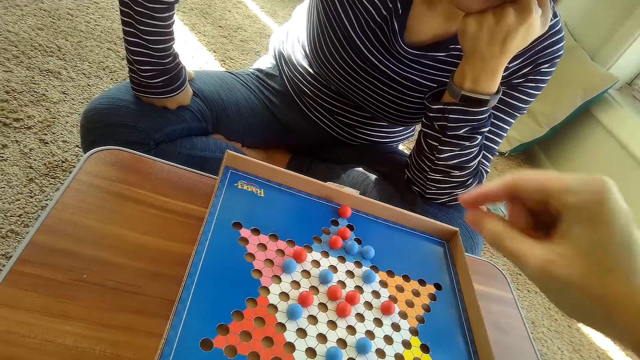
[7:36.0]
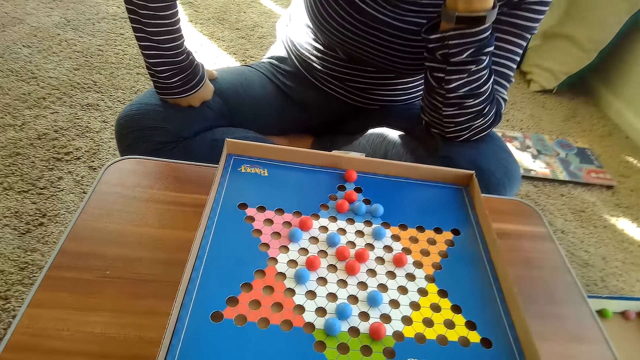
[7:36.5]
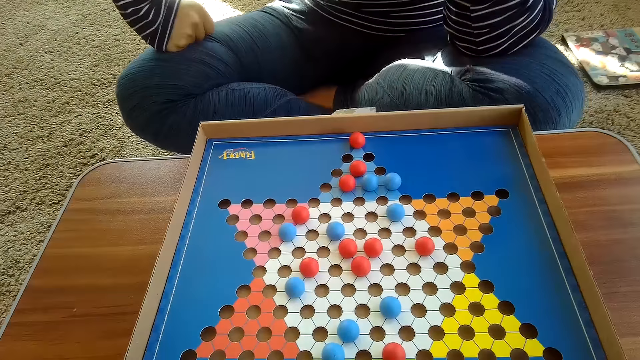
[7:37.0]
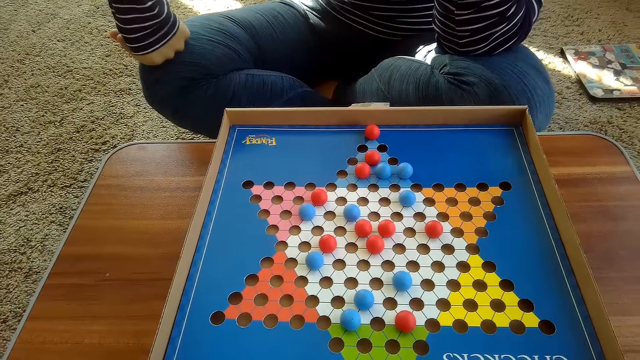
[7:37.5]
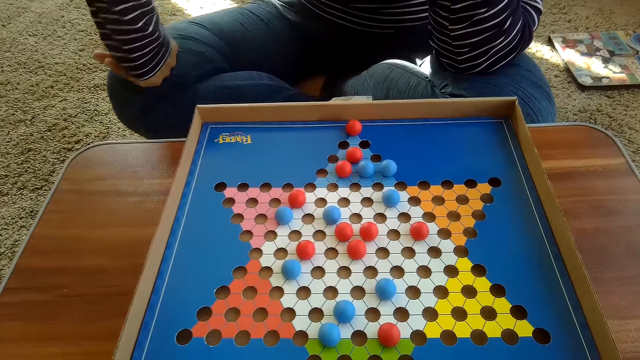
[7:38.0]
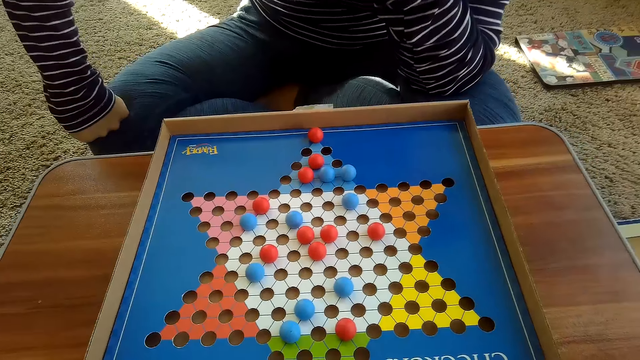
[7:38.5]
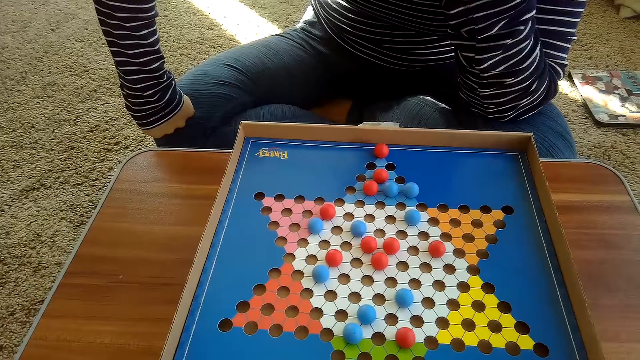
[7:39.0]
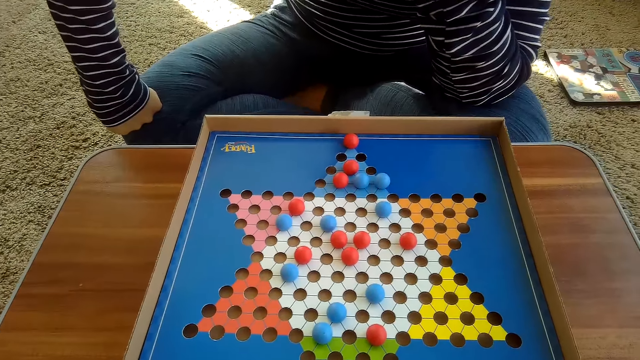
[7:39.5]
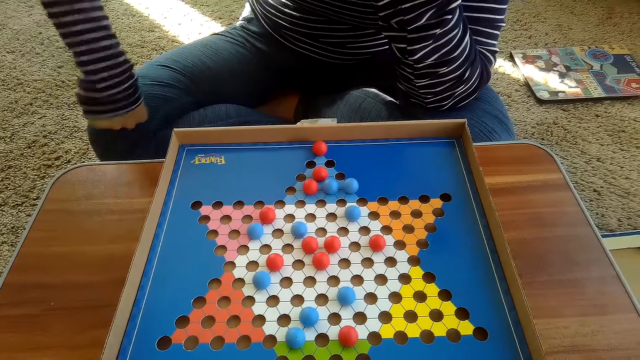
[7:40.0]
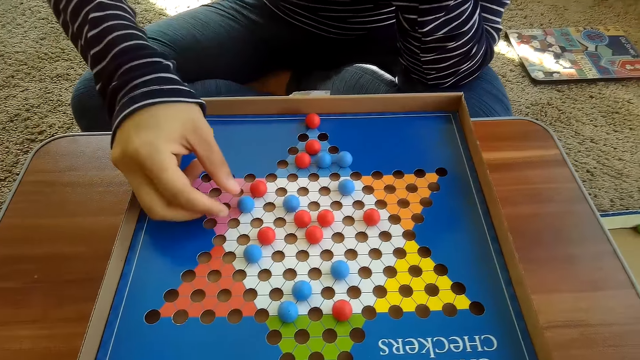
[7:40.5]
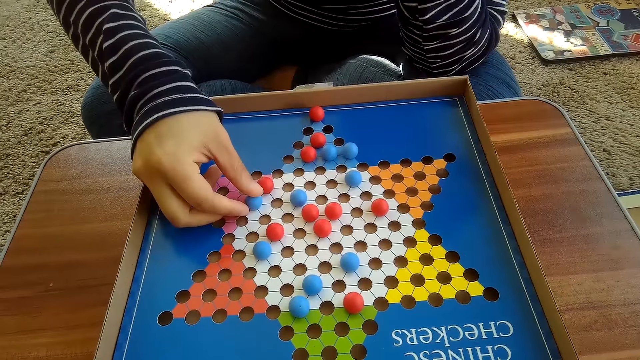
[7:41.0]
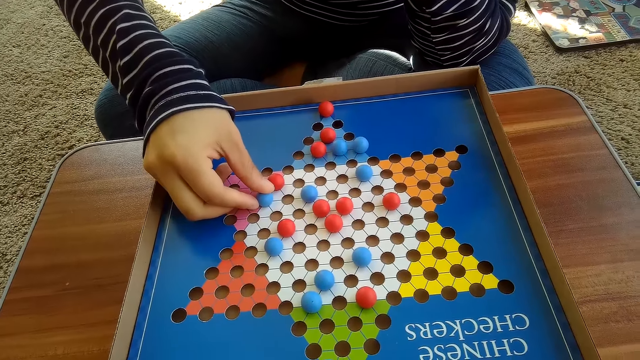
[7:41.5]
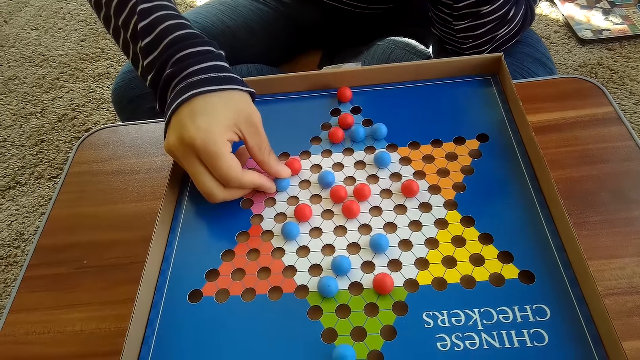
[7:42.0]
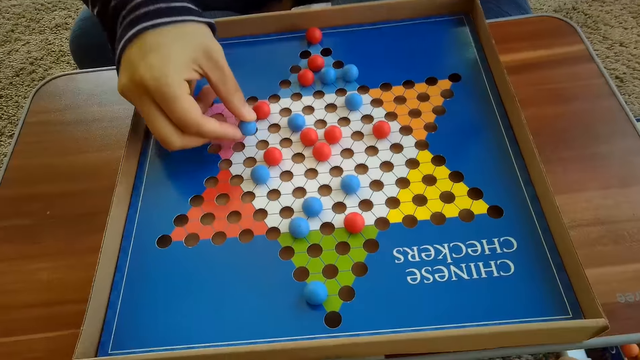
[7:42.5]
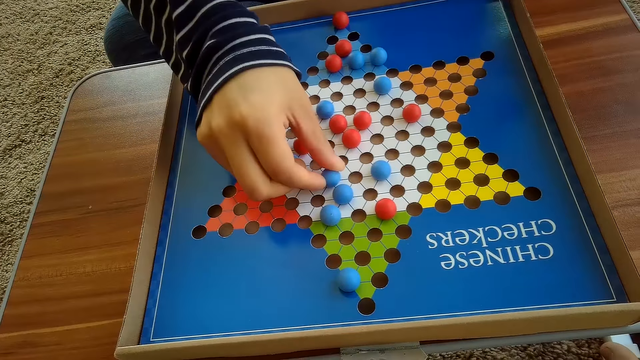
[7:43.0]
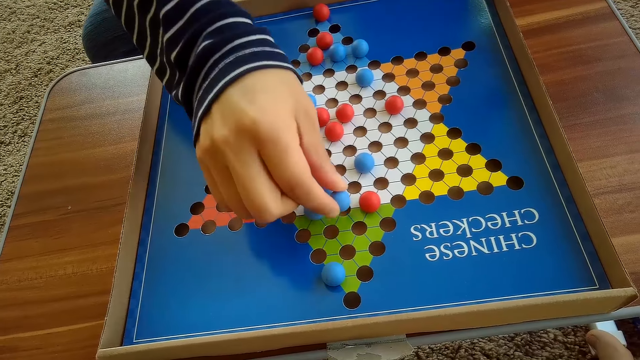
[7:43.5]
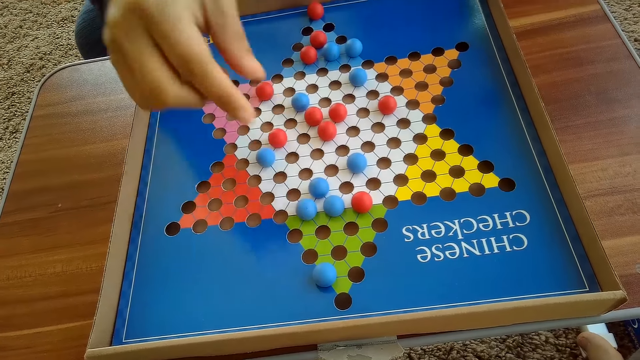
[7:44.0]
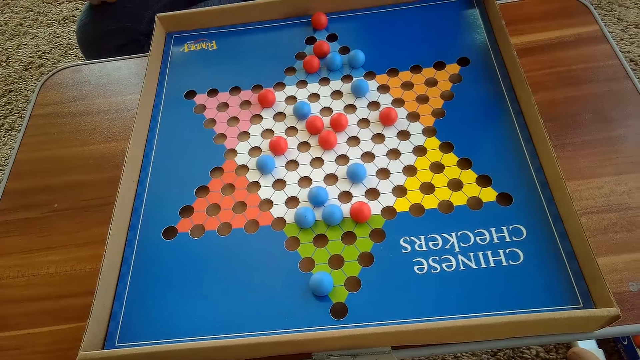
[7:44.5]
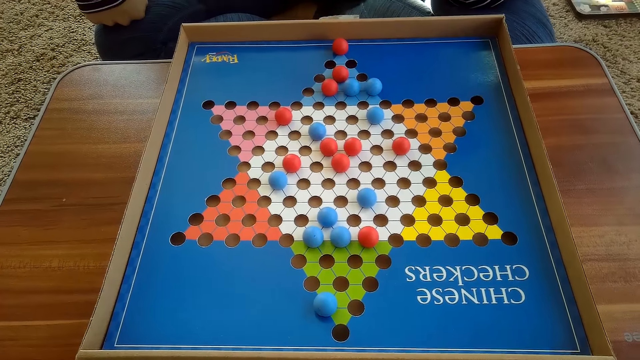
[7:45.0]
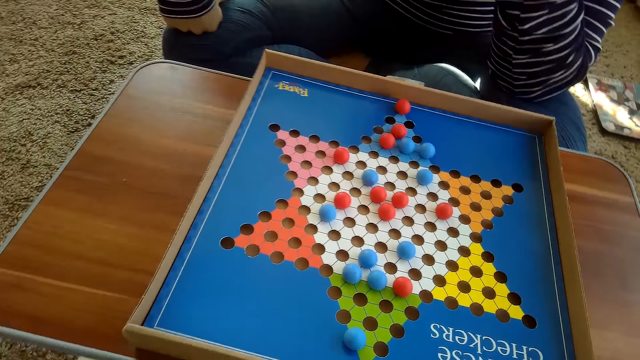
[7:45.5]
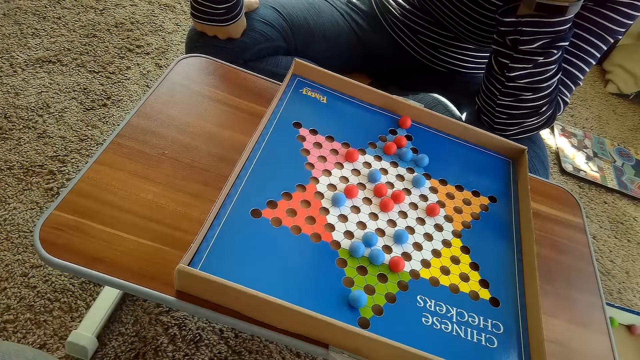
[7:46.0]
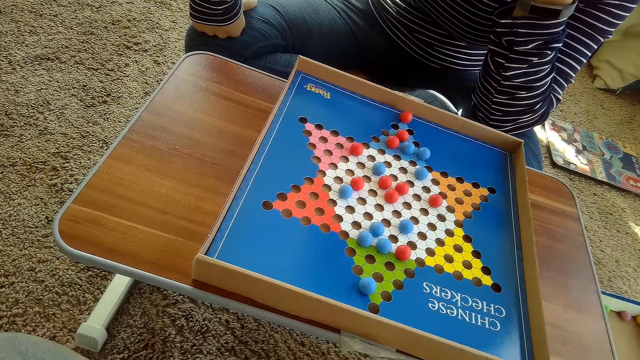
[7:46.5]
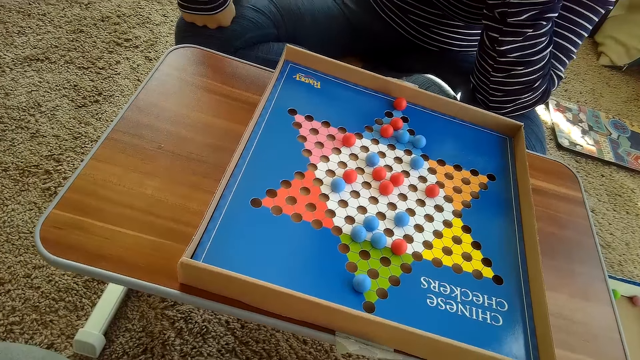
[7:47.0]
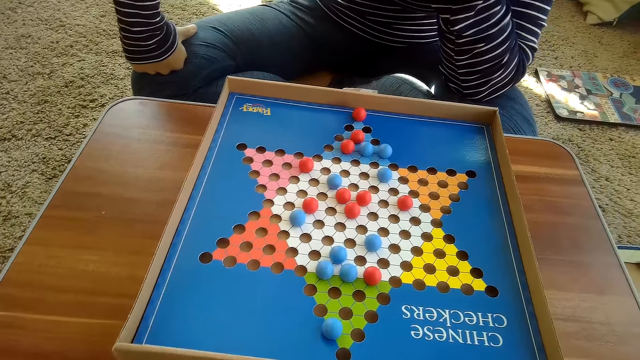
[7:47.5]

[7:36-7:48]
The camera wearer looks at the board. A woman touches another blue Chinese checkers ball on the Chinese checker board on the table with her right hand. The woman moves the blue Chinese checkers ball on the Chinese checker board on the table with her right hand.

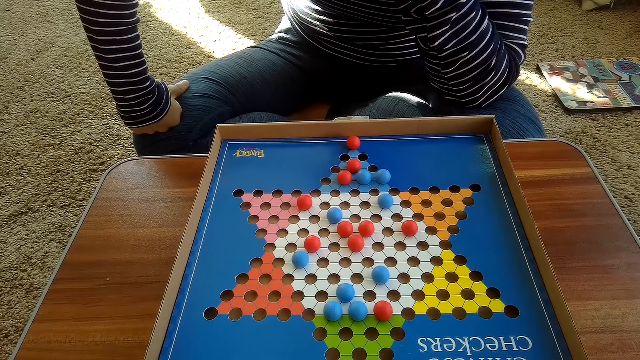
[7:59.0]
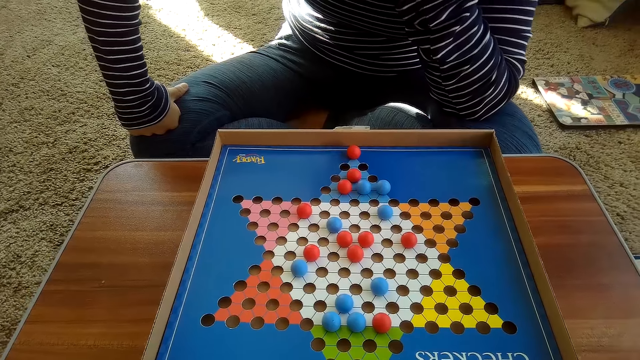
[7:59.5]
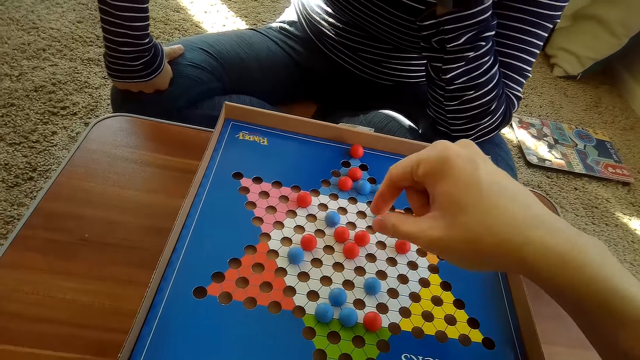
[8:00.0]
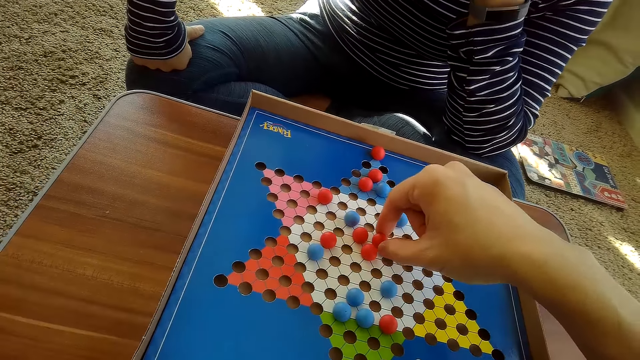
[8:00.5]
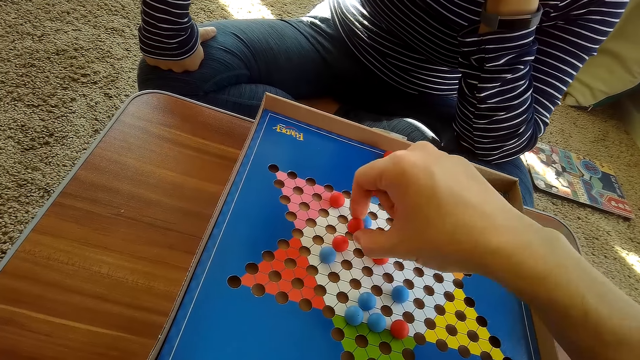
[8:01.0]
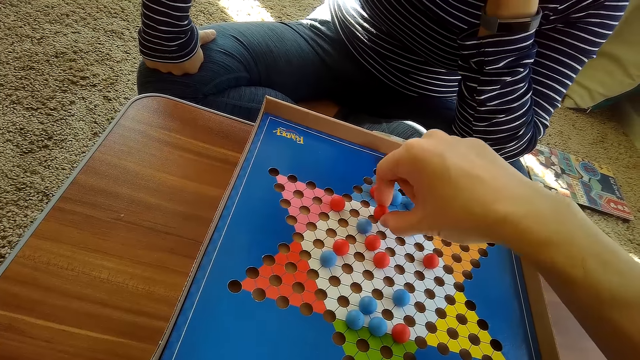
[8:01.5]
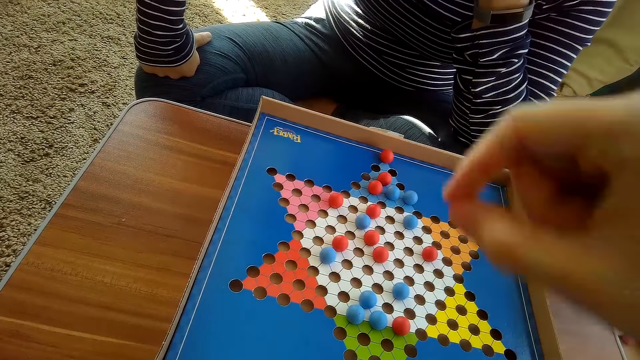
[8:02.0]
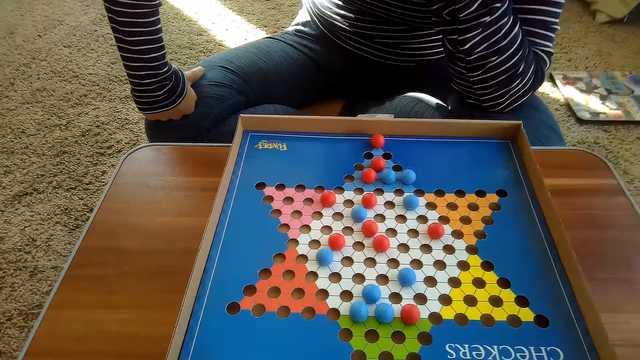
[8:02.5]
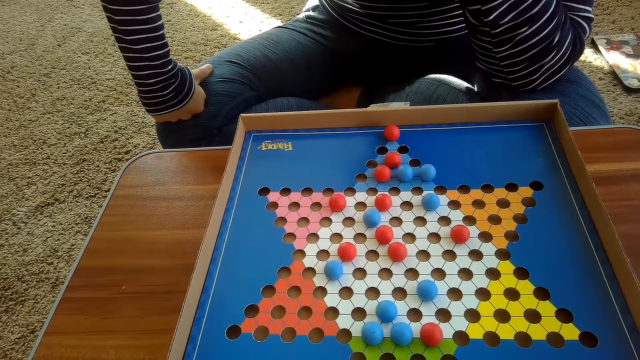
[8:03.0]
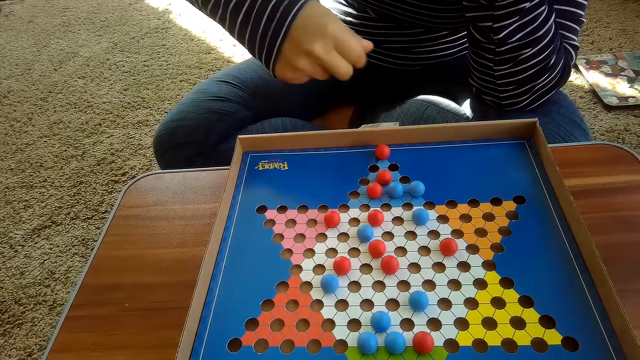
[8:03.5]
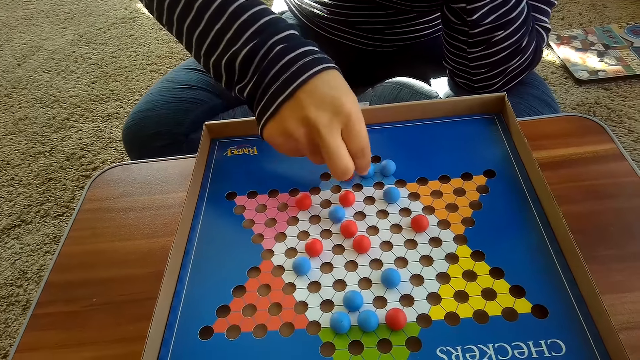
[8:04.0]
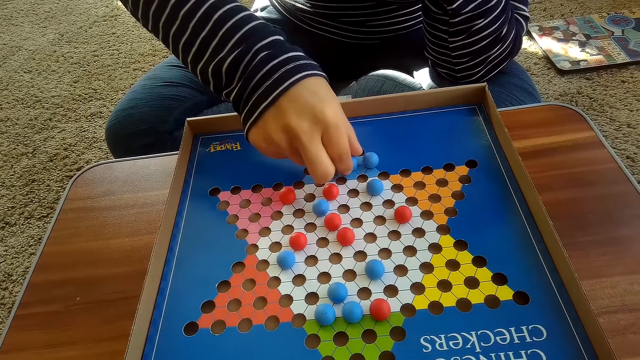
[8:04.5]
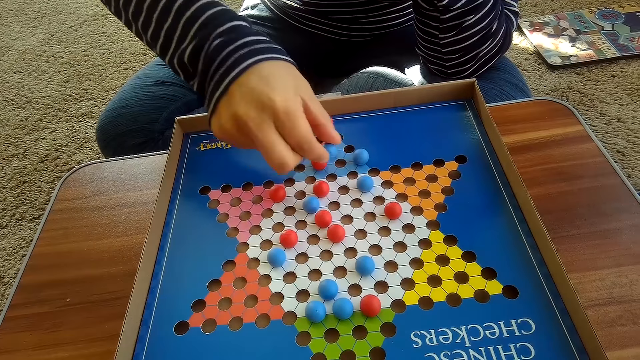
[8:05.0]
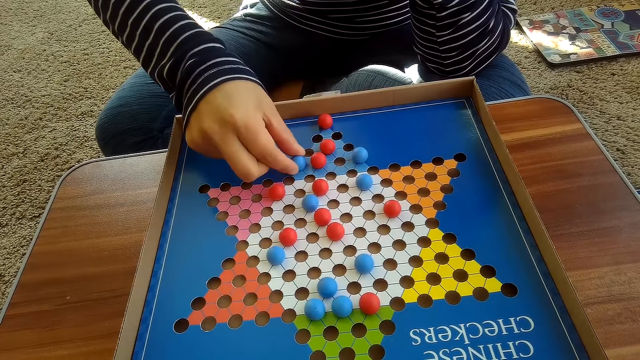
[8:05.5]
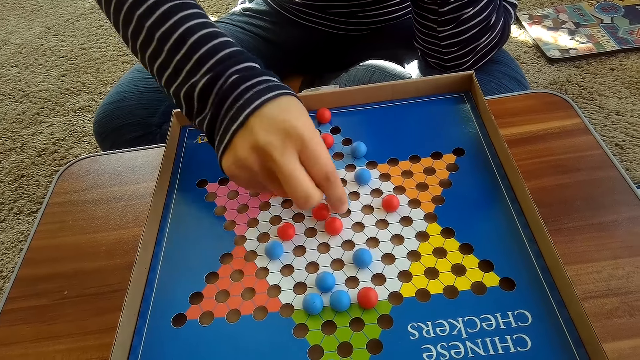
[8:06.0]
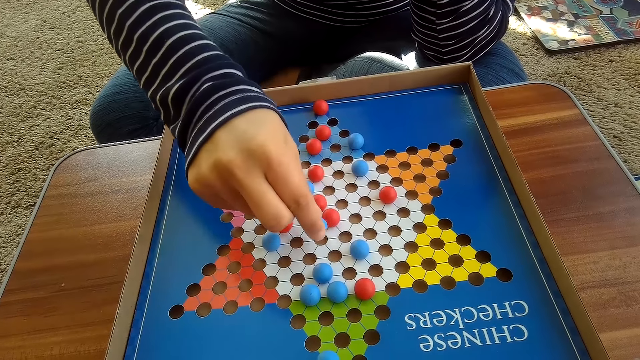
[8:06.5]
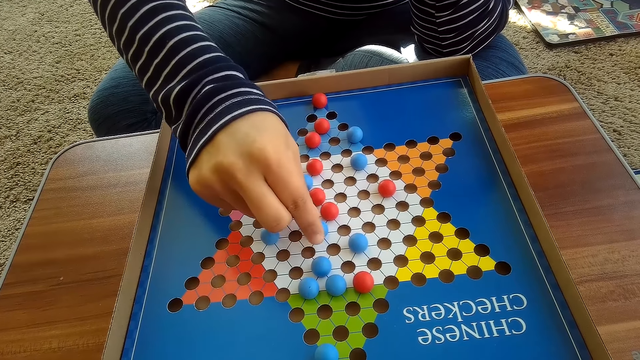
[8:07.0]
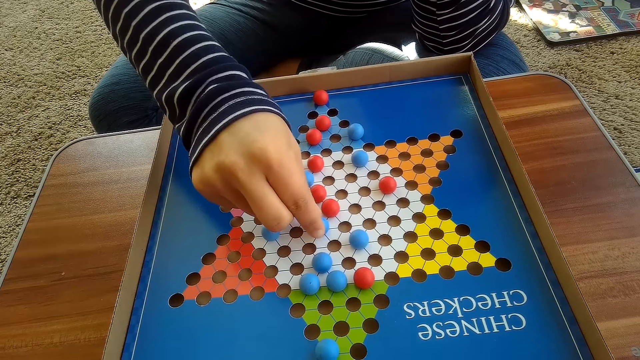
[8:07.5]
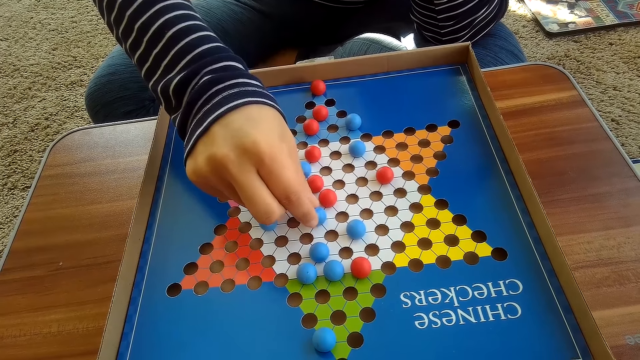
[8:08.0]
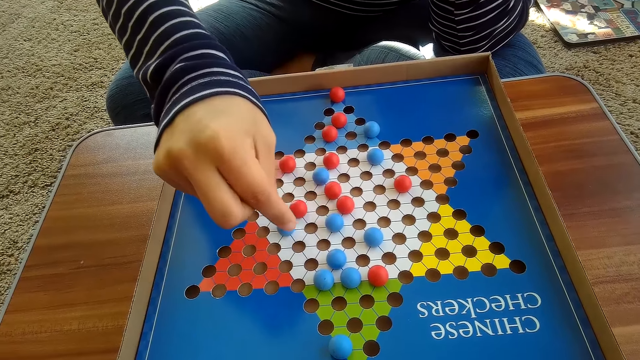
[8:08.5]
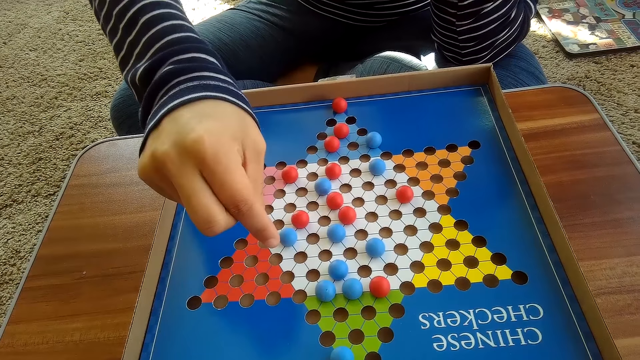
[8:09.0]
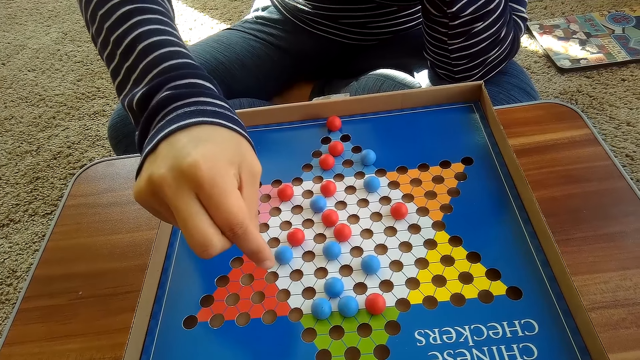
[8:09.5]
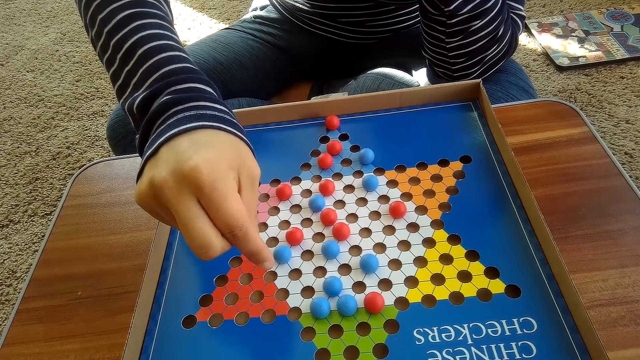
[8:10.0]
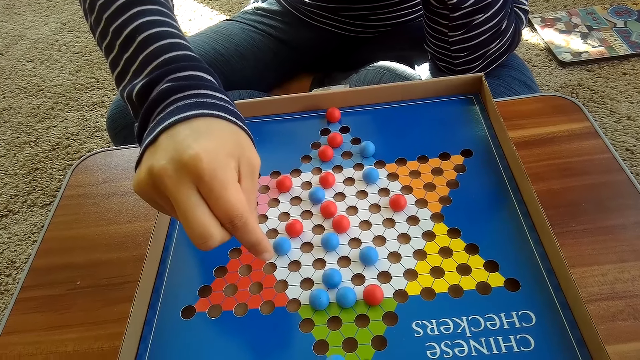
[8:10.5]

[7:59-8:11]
The camera wearer moves another red Chinese checkers ball on the Chinese checkers board on the table with his right hand. A woman moves another blue Chinese checkers ball on the Chinese checker board on the table with her right hand. The camera wearer looks at the board.
